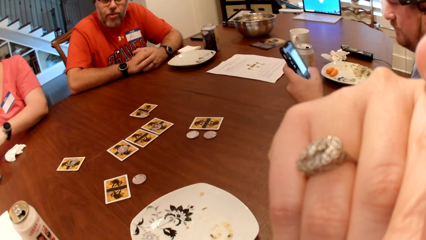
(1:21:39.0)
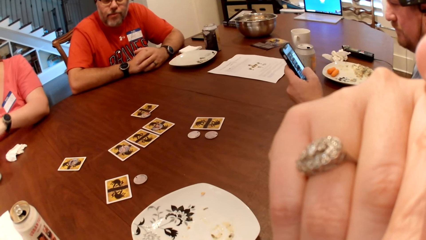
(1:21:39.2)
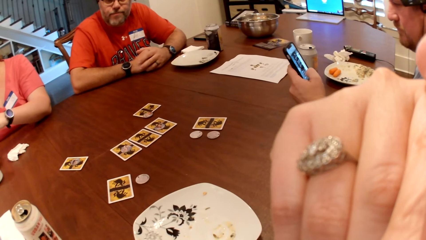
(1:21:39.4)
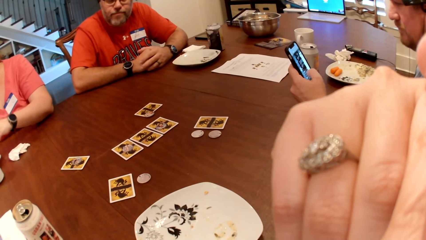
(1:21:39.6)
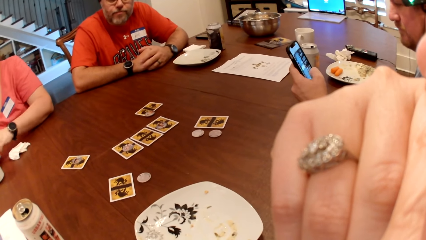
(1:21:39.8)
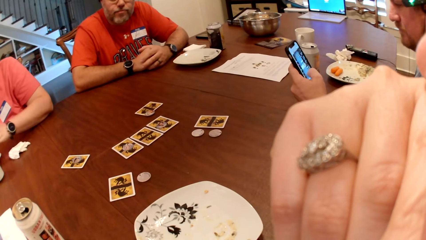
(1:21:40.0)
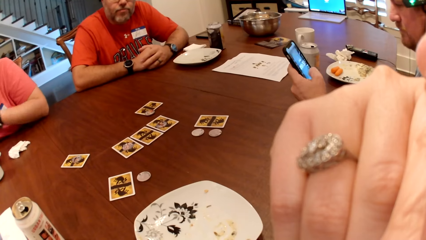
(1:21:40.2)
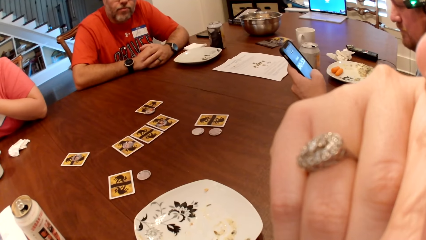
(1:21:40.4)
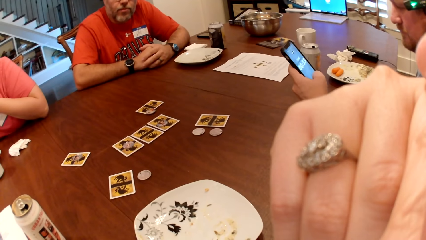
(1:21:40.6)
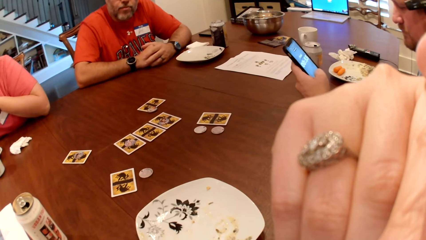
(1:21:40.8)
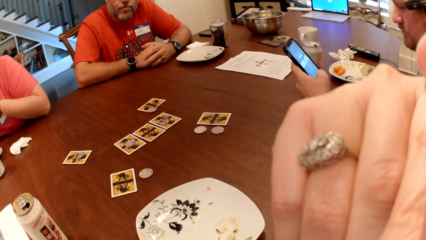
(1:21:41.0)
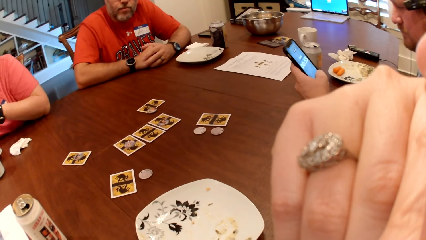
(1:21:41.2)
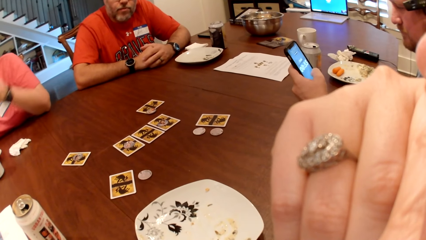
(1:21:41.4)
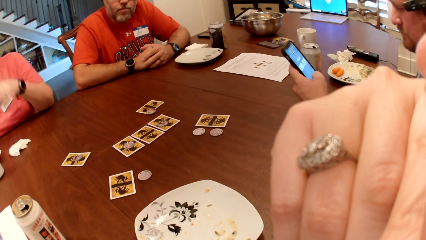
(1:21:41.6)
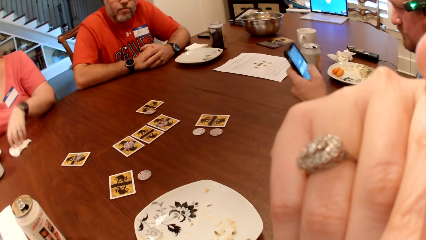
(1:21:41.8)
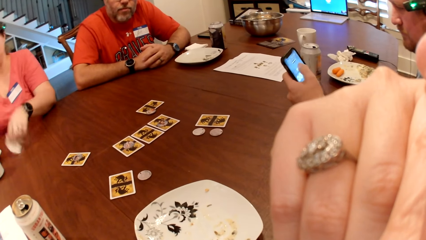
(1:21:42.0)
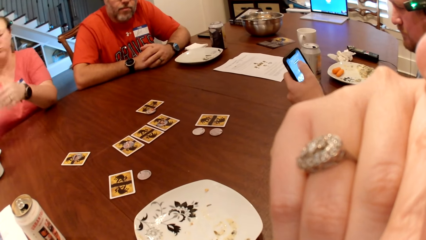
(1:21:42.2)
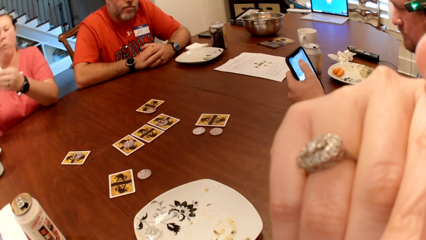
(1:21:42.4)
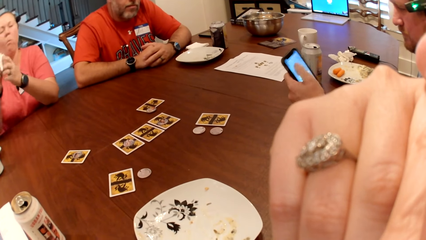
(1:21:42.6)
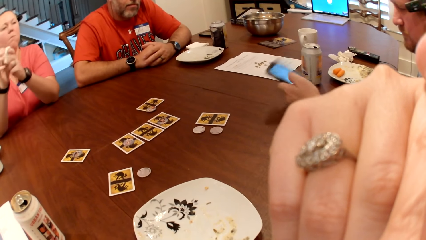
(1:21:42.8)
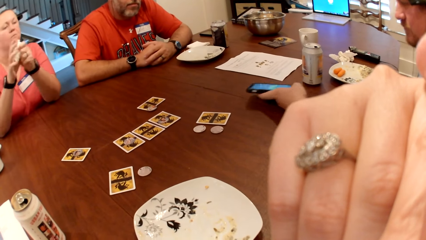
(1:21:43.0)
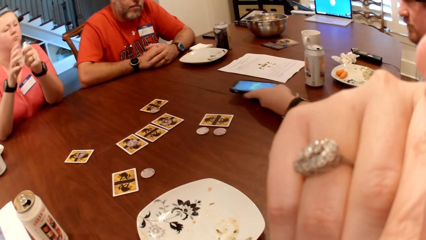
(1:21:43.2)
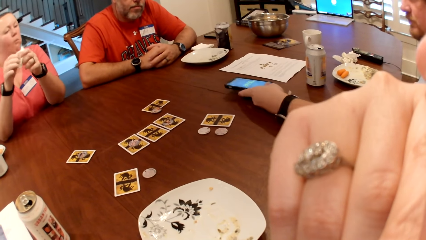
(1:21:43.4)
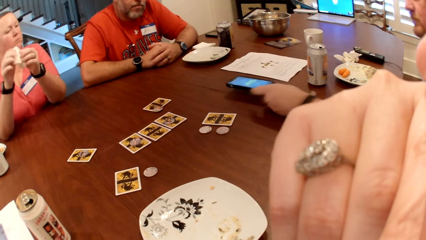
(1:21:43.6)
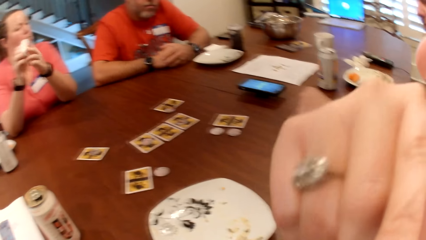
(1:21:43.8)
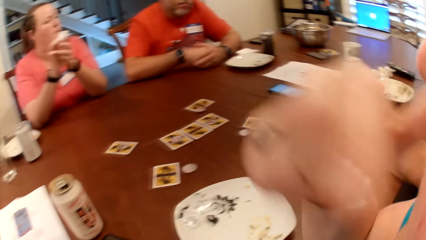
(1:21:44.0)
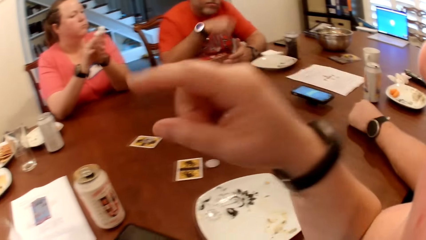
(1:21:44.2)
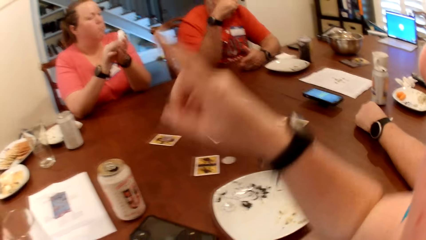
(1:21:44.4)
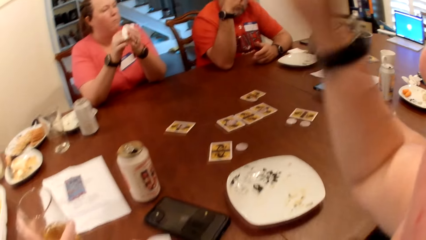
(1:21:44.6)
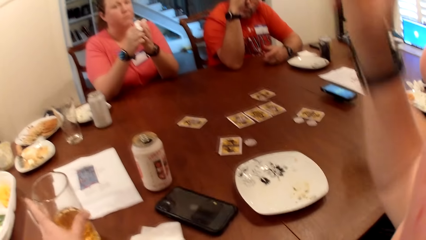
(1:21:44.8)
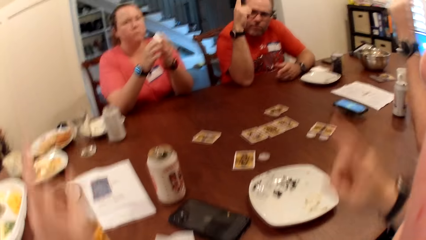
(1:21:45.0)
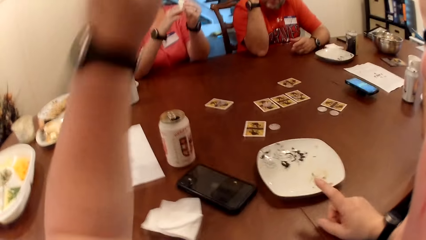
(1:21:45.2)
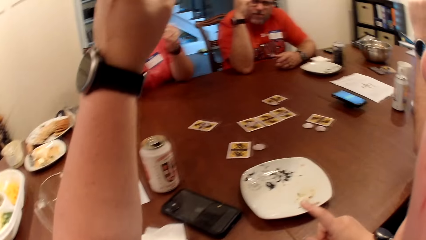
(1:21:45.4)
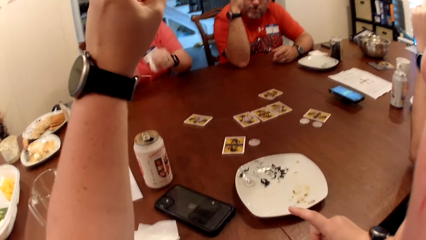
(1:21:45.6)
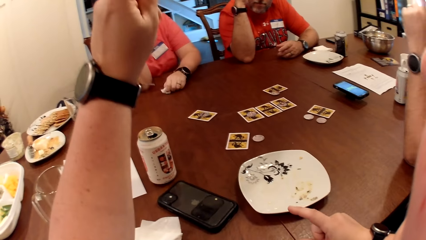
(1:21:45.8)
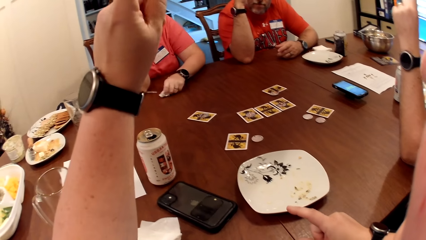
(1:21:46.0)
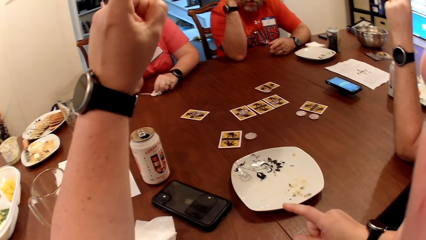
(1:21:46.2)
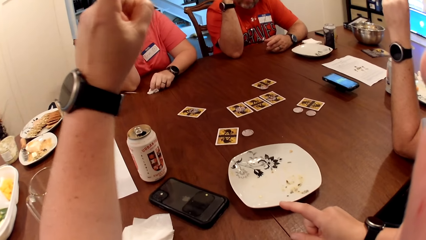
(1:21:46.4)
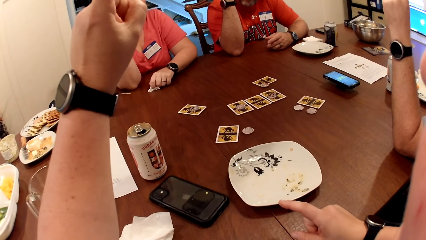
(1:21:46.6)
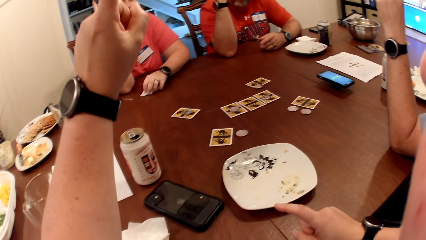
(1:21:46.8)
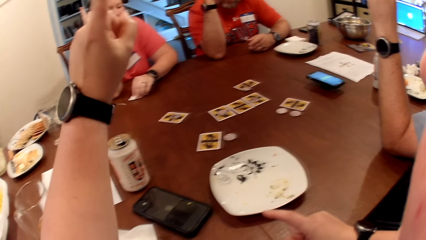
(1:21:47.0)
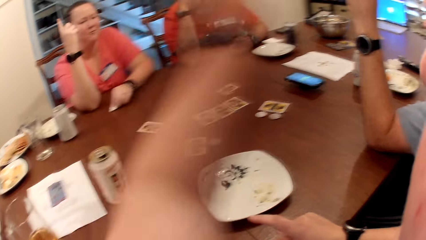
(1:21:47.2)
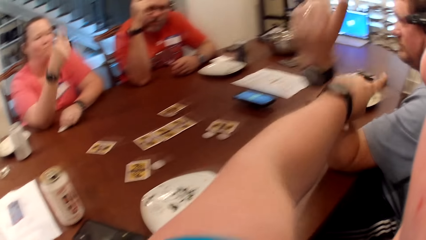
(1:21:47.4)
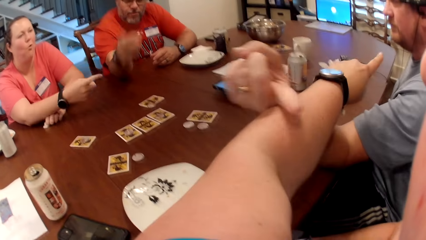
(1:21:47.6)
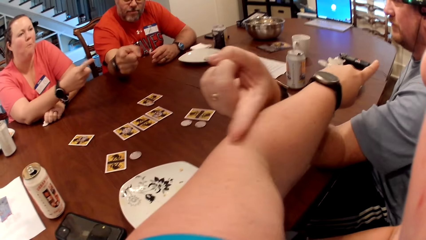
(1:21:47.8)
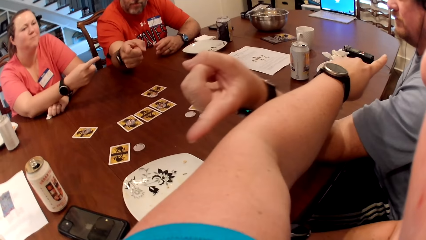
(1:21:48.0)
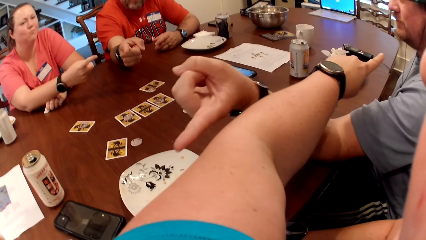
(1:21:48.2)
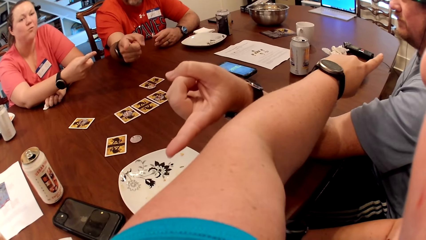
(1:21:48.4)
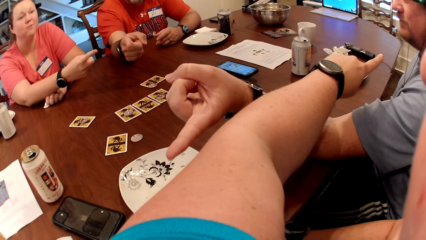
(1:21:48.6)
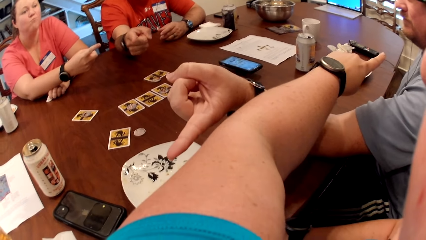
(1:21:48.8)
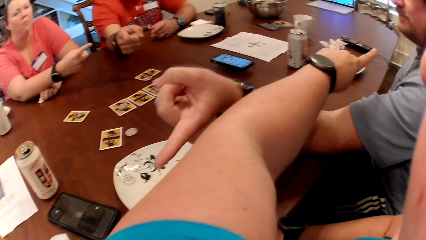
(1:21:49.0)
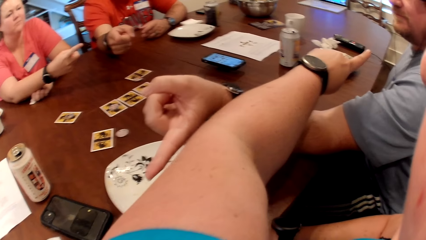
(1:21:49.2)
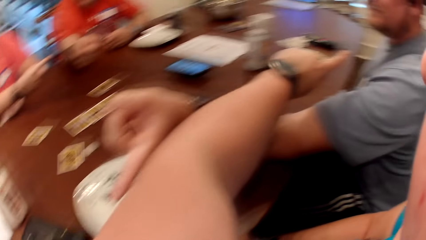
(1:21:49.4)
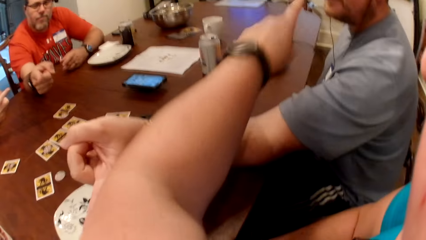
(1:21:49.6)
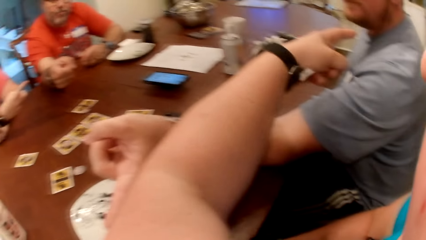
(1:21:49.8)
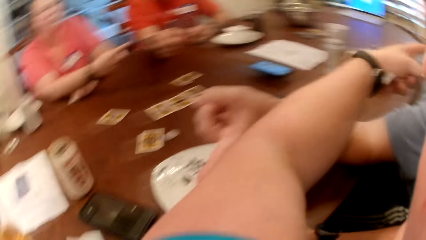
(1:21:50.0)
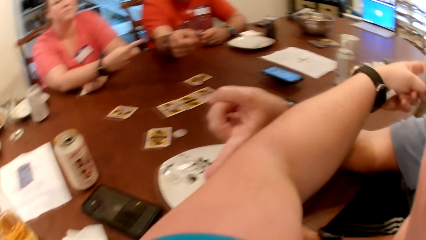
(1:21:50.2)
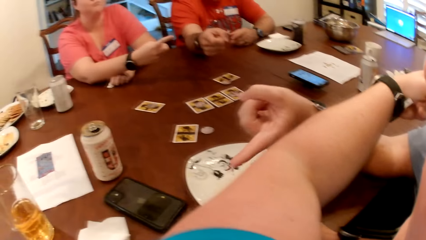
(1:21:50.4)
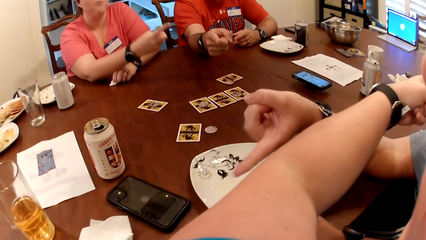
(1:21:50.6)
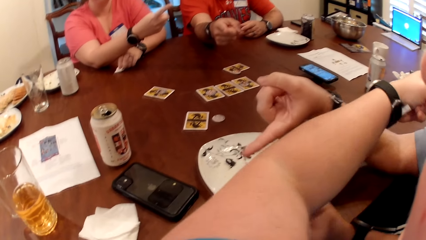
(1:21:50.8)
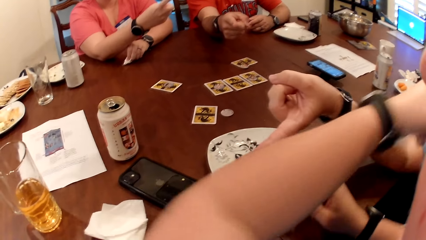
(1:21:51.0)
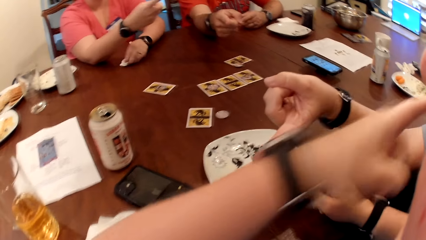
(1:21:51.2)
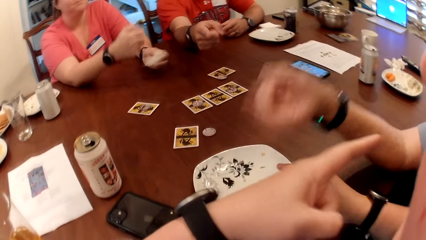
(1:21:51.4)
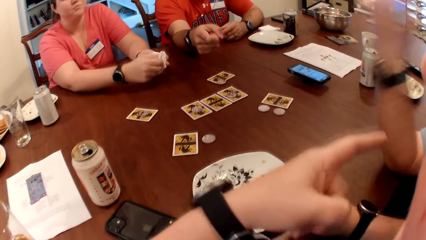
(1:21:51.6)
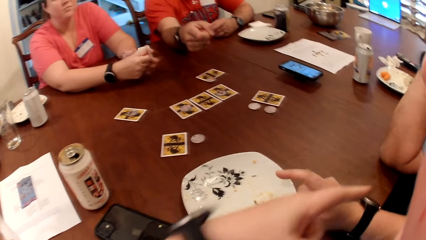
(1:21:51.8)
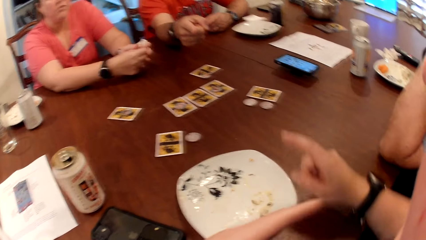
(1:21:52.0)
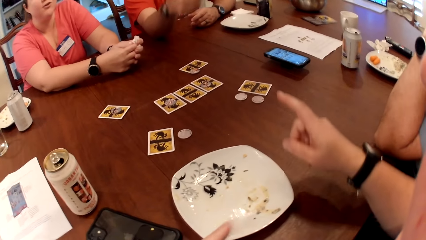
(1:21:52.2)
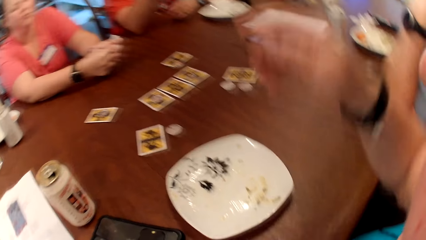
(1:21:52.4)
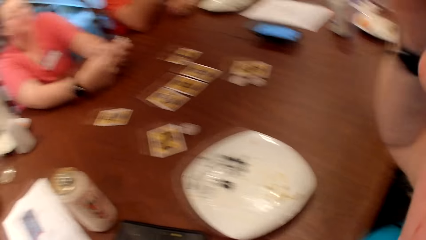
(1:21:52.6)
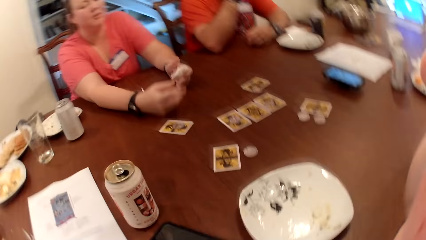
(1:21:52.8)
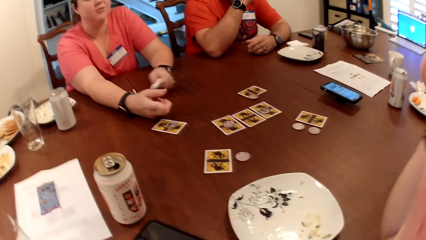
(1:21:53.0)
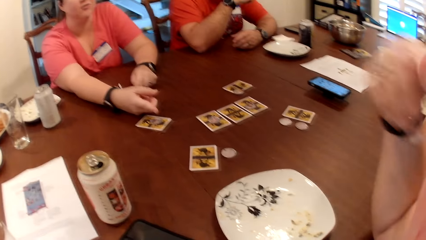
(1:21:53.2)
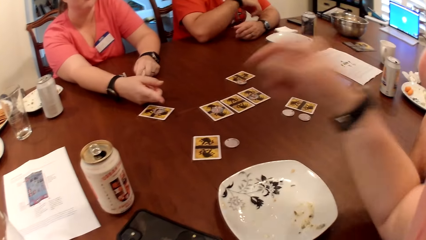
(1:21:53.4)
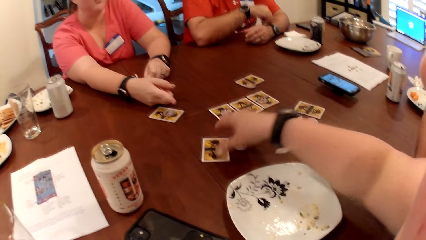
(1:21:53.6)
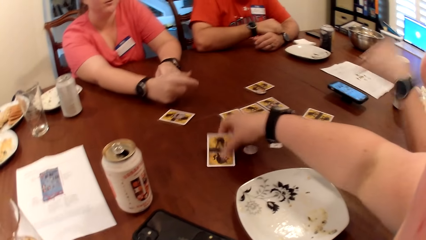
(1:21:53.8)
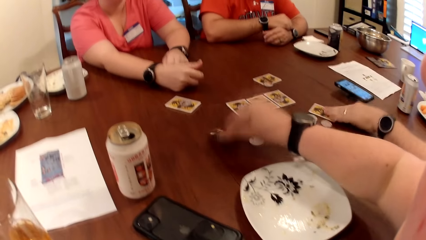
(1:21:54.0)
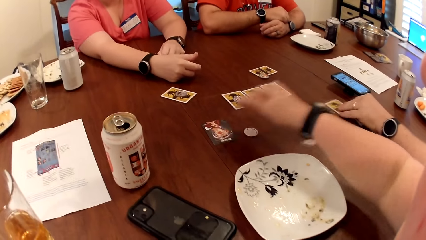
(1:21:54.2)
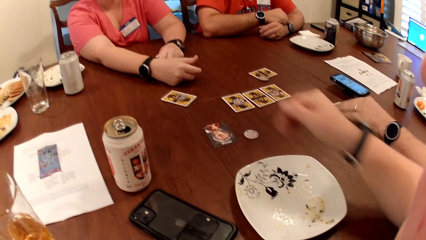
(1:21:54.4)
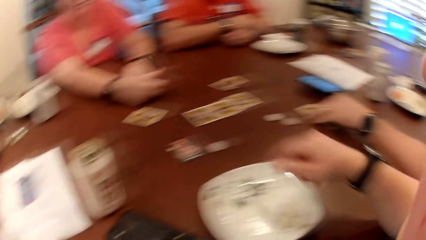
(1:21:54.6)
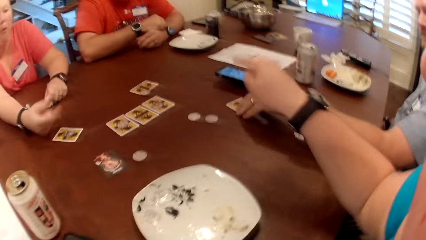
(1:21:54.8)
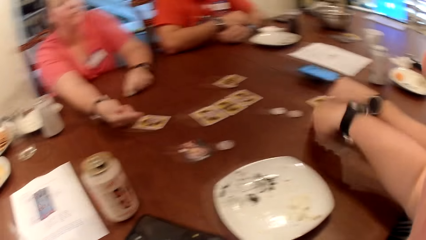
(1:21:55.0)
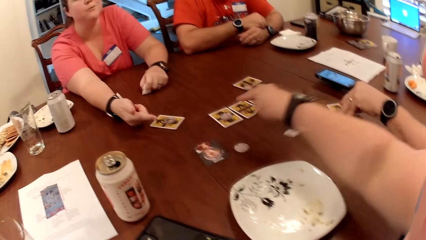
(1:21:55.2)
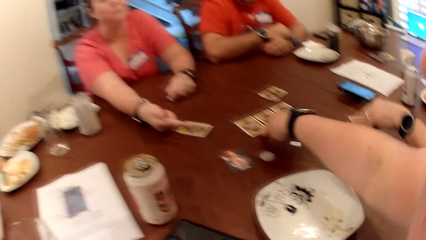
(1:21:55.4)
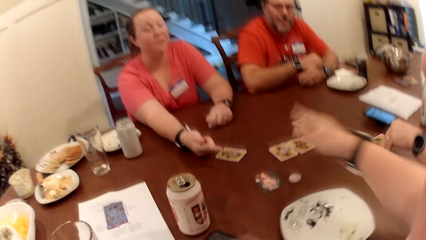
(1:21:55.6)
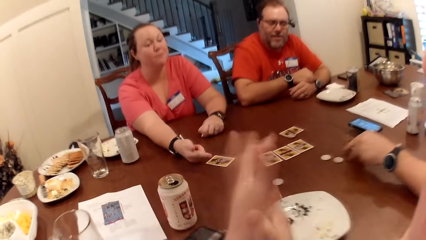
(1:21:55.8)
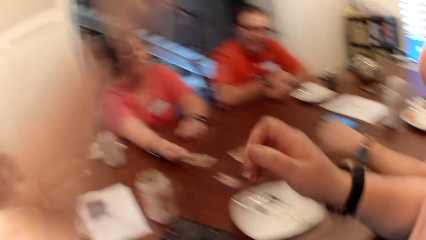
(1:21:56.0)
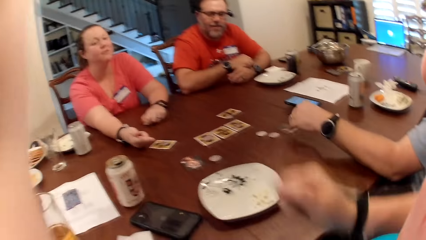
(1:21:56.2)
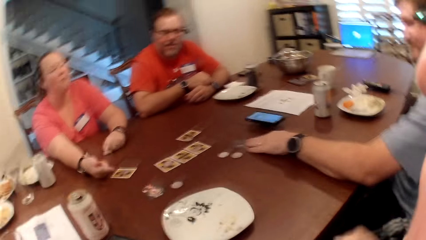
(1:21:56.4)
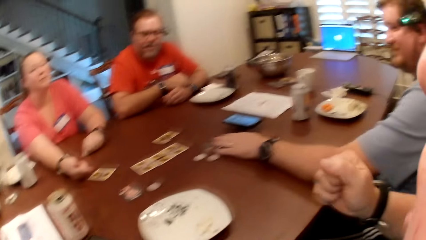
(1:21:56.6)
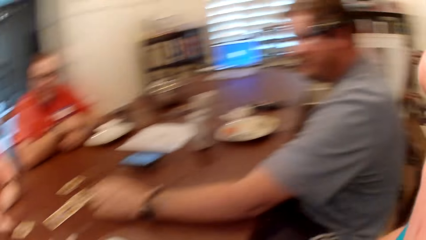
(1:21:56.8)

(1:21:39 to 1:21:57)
The woman picks a paper towel from the table with her left hand. She cleans both hands with the paper towel. The man drops the phone on the table with his left hand. The camera wearer points out. The woman drops the paper towel on the table with her left hand. The camera wearer points at each other. She converses with the woman and the men. The woman picks the paper towel from the table with her left hand and cleans both hands with the paper towel. The camera wearer turns a card on the table over with her right hand. The man turns a card on the table over with his left hand.
